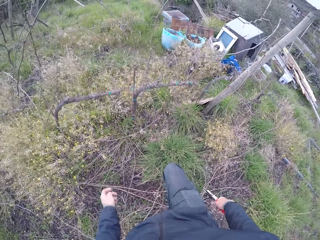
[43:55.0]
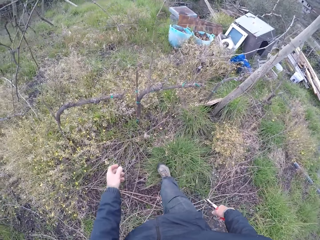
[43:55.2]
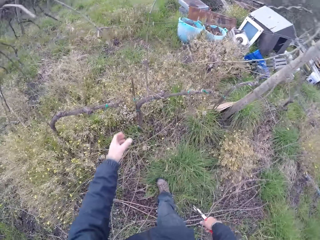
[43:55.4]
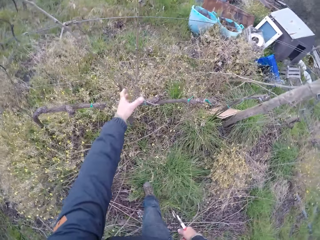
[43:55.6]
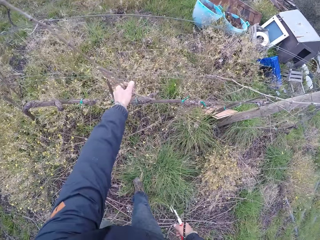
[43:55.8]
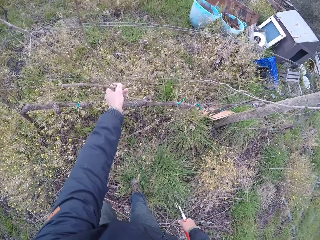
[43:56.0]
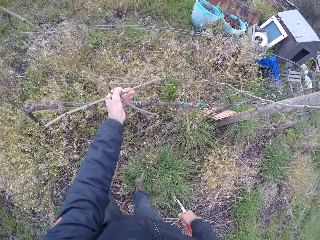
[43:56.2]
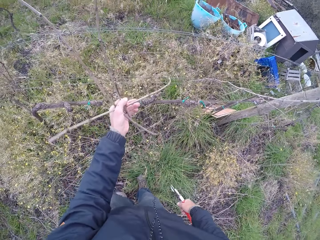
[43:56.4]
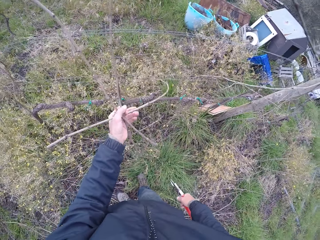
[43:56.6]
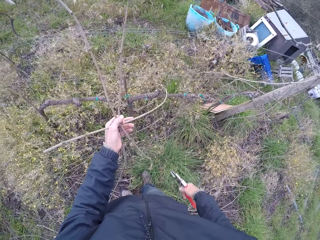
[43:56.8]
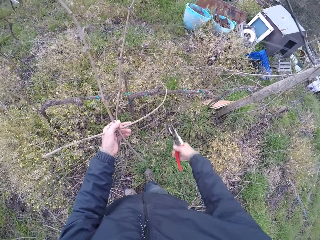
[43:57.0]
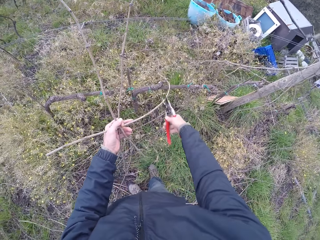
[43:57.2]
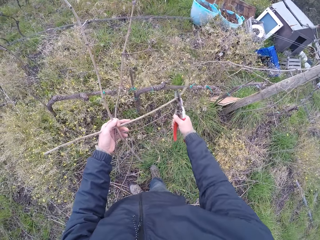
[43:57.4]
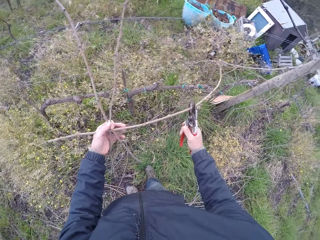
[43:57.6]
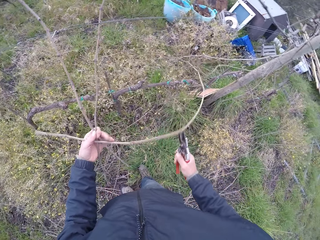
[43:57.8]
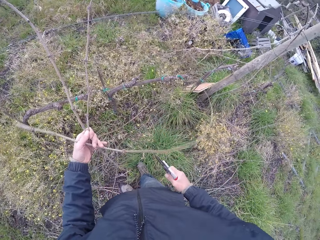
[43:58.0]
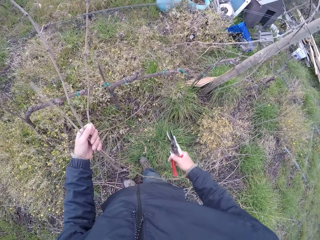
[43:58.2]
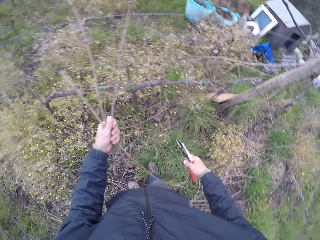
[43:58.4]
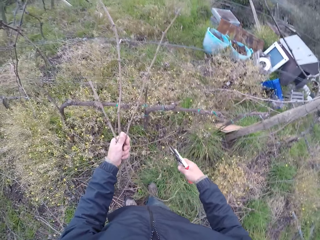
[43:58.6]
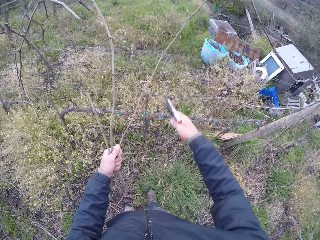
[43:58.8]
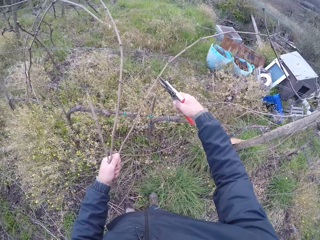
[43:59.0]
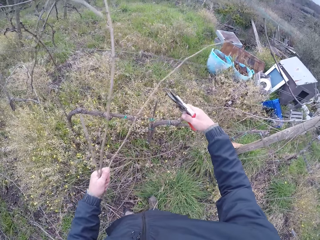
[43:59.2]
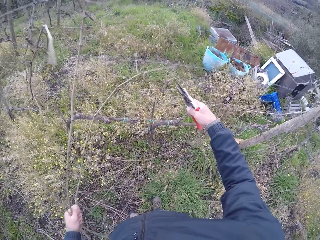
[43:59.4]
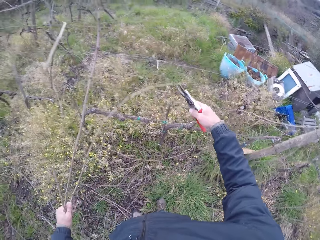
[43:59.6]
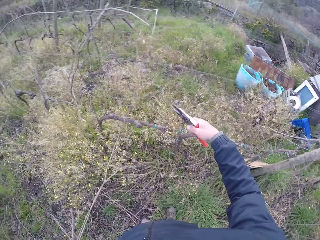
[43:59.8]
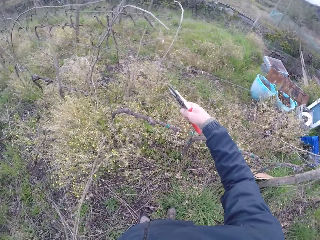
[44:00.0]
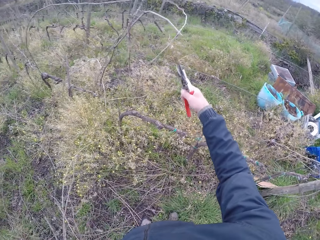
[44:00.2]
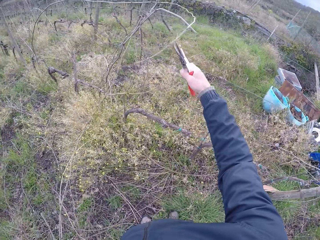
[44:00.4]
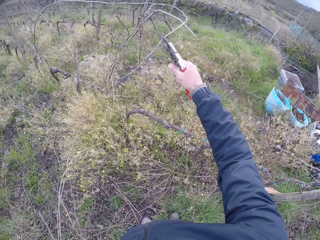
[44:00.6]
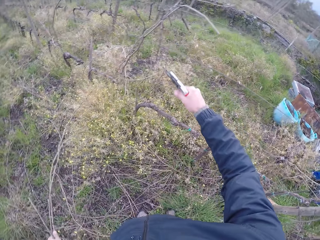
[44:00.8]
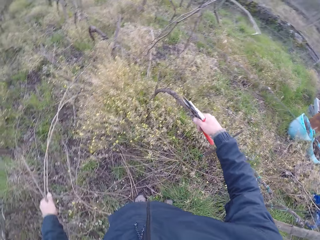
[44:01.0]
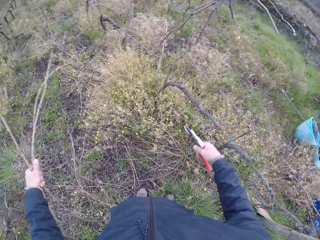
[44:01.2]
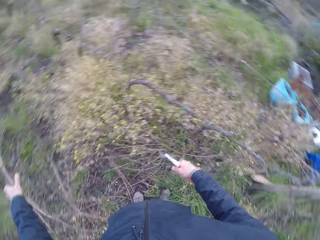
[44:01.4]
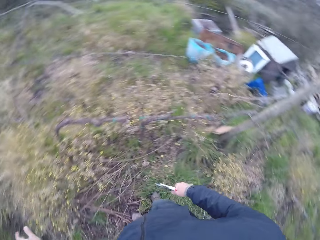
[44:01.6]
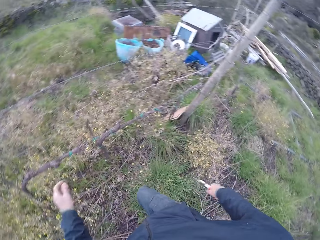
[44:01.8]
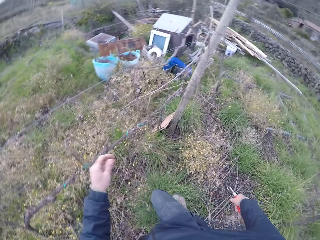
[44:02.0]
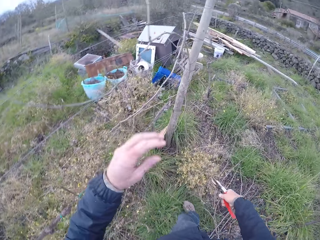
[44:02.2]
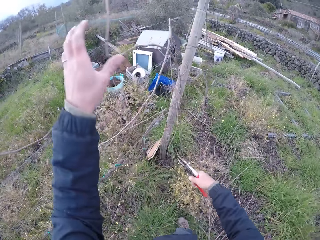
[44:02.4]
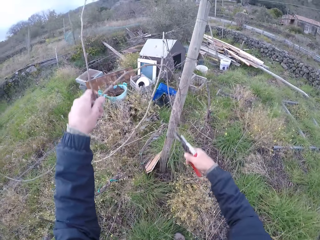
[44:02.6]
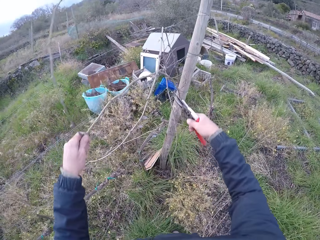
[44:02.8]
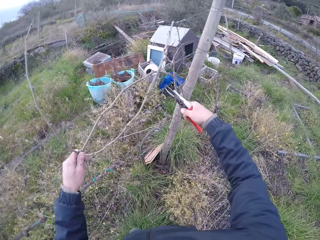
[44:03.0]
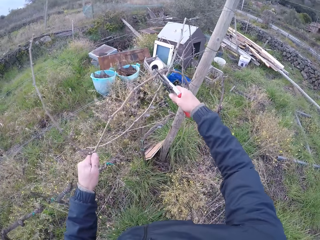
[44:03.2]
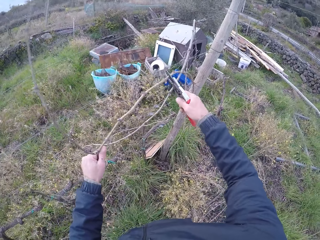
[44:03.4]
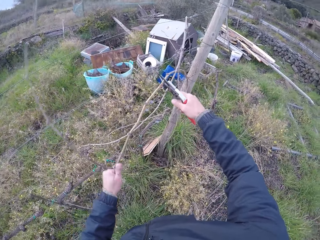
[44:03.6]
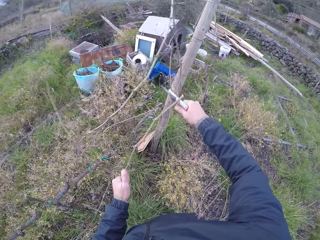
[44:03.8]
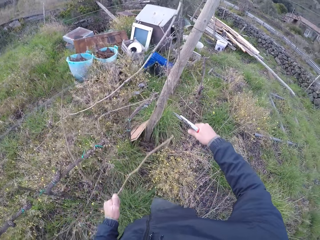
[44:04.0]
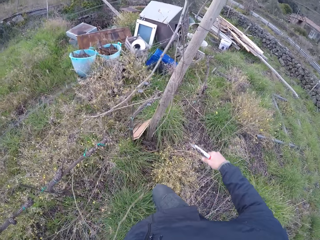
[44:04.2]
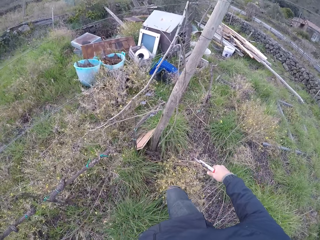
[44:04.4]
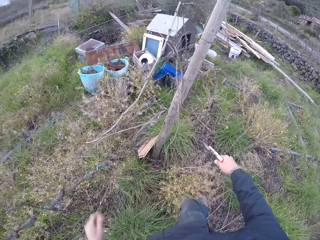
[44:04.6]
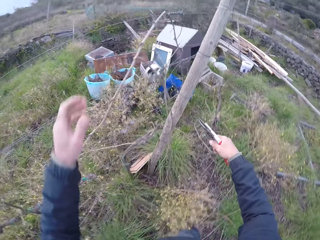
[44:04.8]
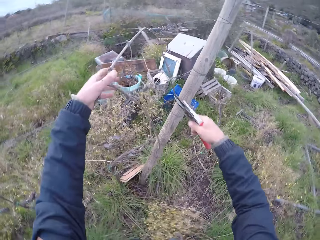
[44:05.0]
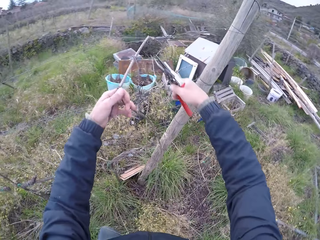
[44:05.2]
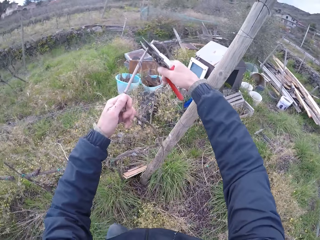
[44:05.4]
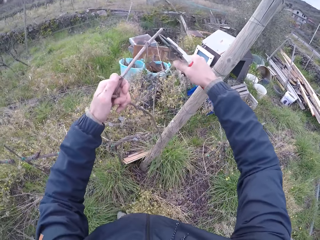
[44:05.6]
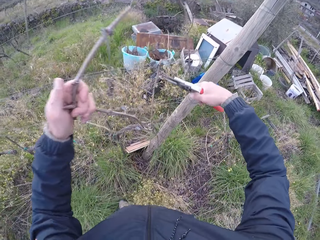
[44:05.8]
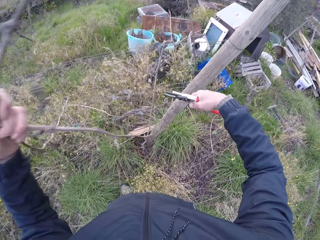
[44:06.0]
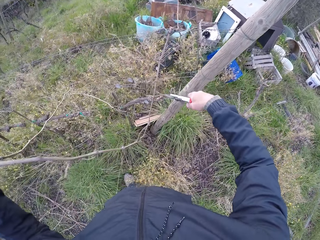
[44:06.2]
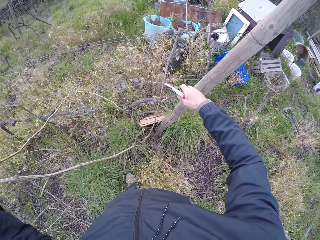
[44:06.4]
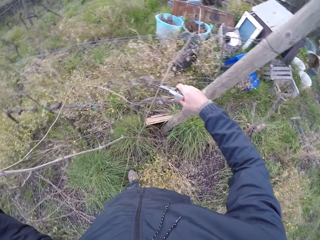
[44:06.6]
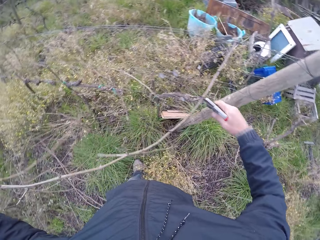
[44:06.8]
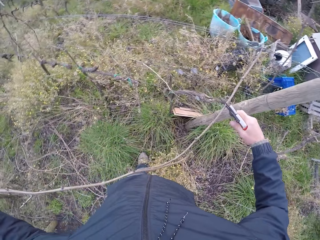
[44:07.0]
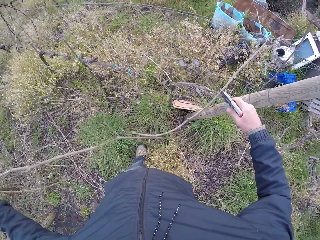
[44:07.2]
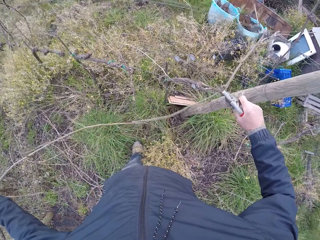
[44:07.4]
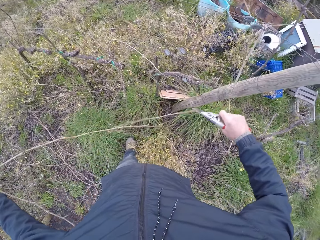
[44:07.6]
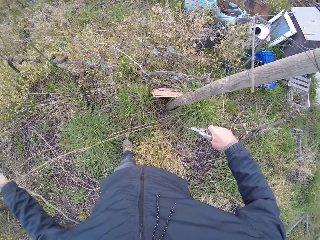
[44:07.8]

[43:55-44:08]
The camera wearer drops the sticks on the ground with the left hand. He pulls the sticks with the left hand. He holds a stick with the pliers in the right hand. He cuts parts of the stick with the pliers in the right hand. He cuts parts of the stick again. He drops the sticks on the ground with the left hand. He holds the stick with the left hand. He cuts off branches with the pair of secateurs or pliers in his right hand. He holds the stick with the left hand. He cuts the sticks with the pliers in the right hand.

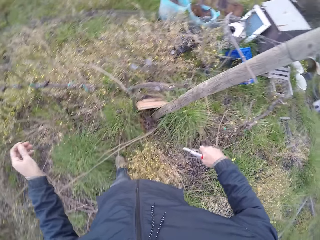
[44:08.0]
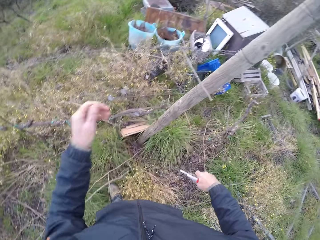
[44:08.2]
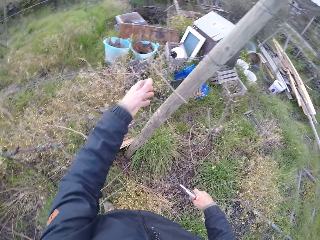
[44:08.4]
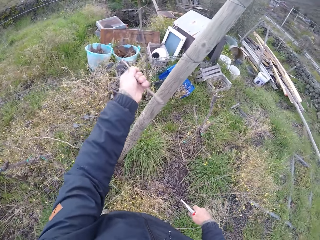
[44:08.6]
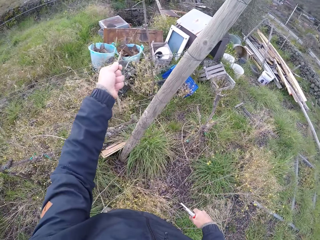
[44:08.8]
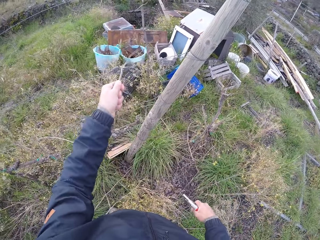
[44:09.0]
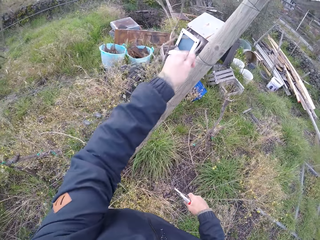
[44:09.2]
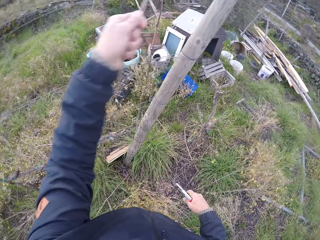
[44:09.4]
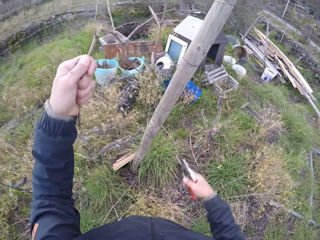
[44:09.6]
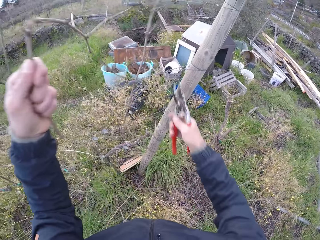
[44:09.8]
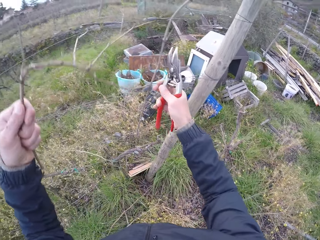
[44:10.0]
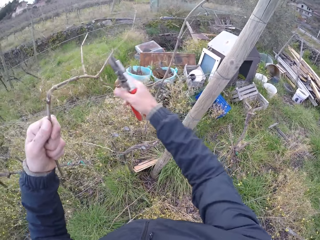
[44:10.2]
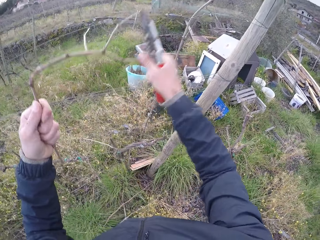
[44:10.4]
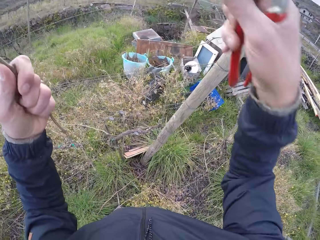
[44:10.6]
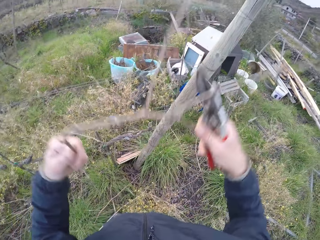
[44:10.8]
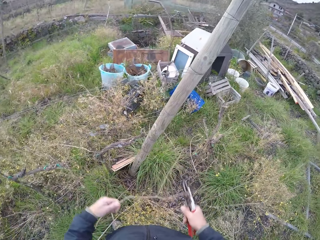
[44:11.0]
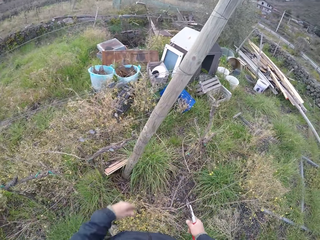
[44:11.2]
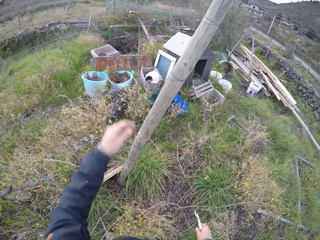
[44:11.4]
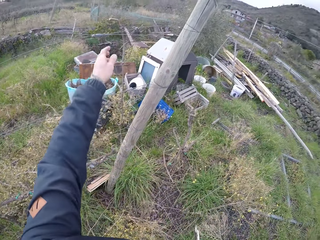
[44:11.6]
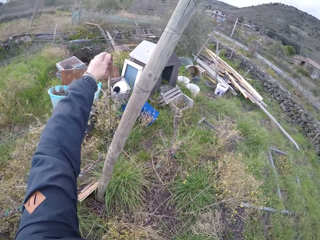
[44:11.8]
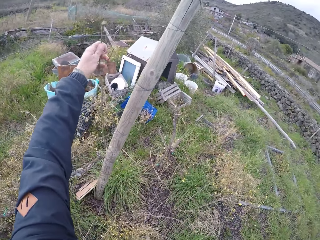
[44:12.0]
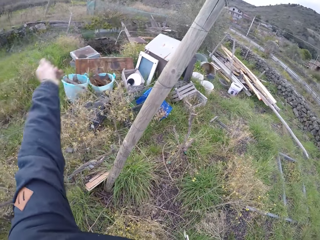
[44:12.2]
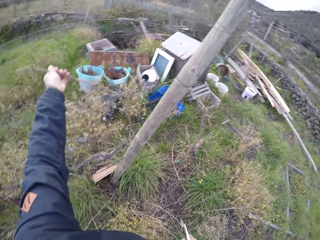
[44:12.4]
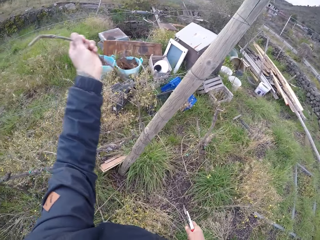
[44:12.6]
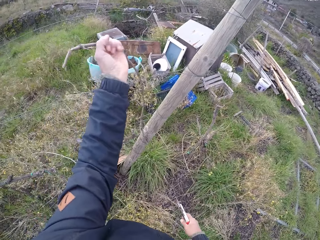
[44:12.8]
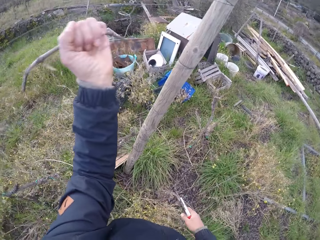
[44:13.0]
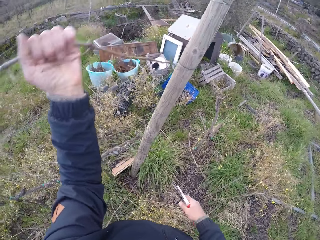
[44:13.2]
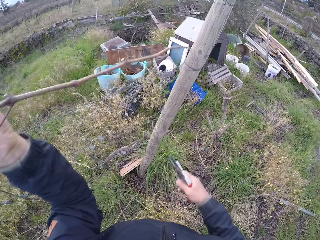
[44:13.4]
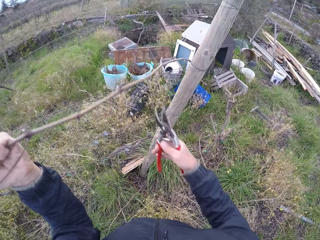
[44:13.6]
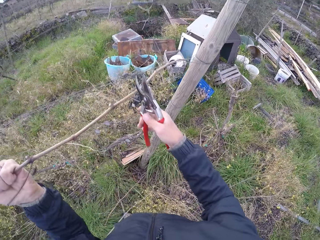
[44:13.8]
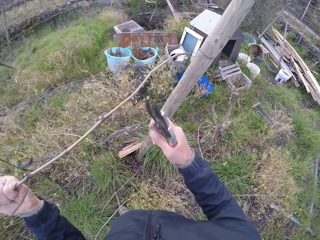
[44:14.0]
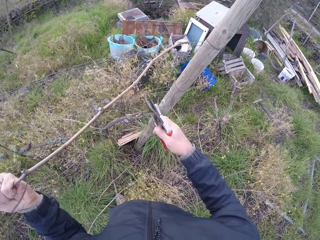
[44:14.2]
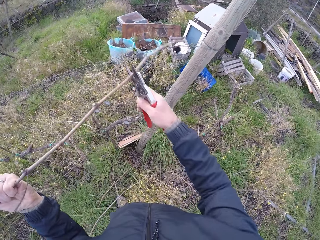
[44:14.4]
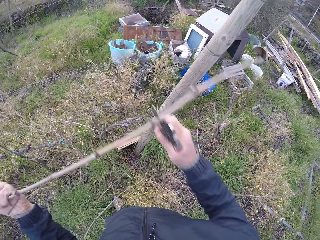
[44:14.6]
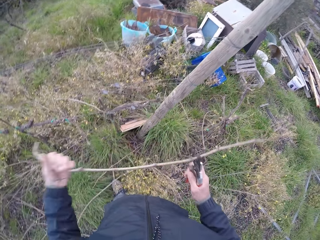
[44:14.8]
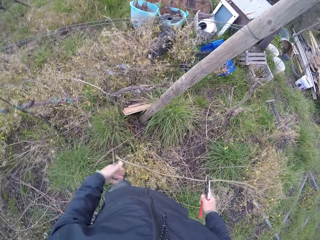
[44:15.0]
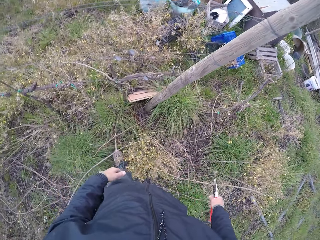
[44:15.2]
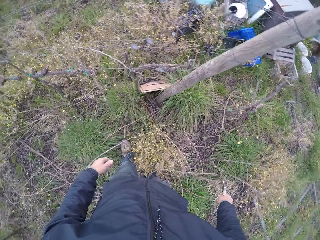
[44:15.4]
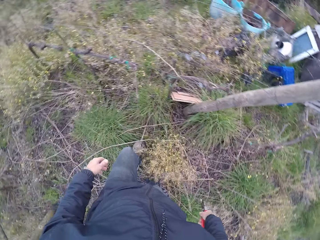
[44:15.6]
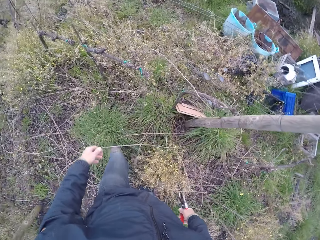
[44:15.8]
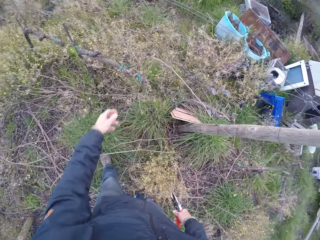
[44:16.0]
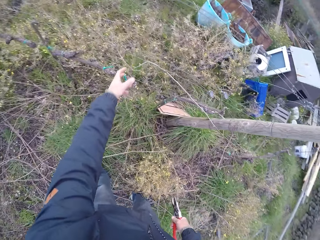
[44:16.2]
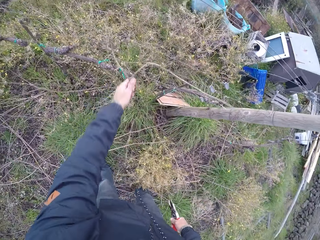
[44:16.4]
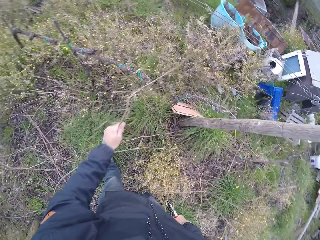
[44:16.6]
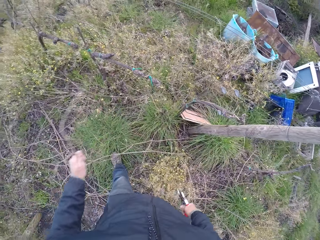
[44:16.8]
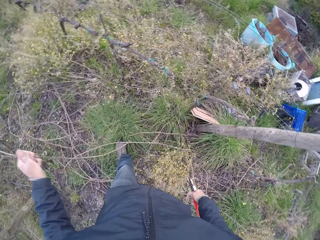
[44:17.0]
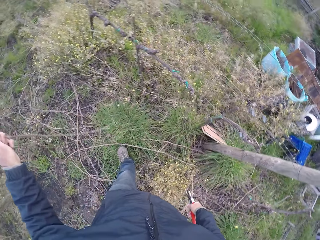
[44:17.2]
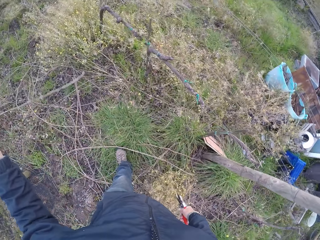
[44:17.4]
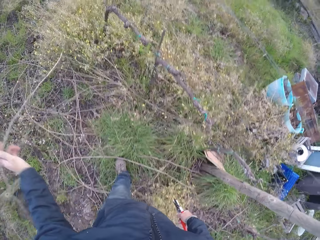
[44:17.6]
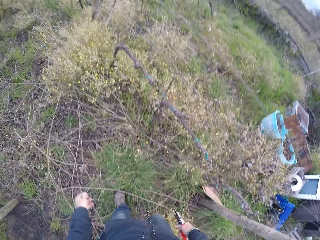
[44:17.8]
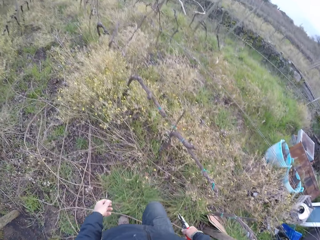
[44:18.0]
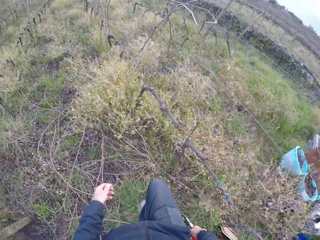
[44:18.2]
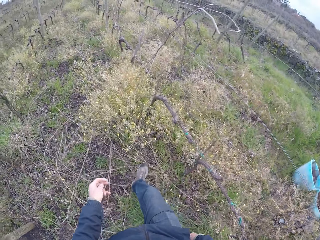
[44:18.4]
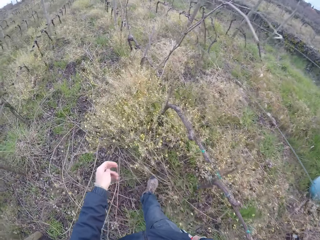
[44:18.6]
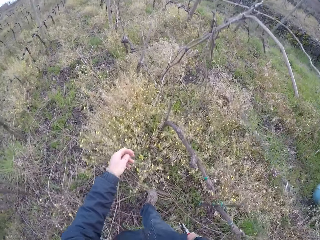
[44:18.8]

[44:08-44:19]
The camera wearer holds the stick with the left hand. They pull the stick with the left hand. They drop the stick on the ground with both hands. They pull the stick with the left hand. They hold the stick with the left hand and the pliers. They drop the stick on the ground with the left hand and the pliers. They pull the stick with the left hand.
